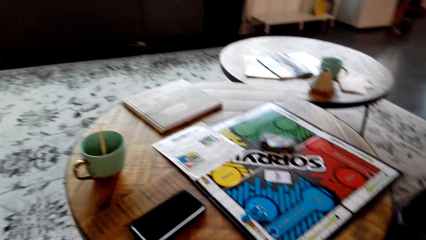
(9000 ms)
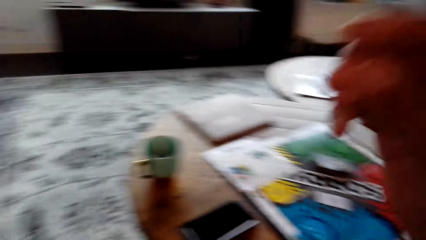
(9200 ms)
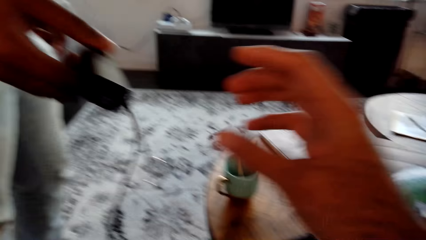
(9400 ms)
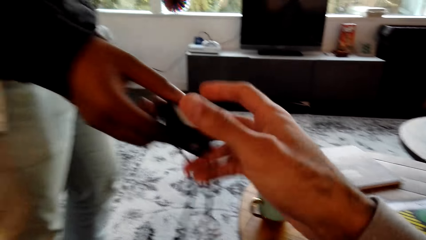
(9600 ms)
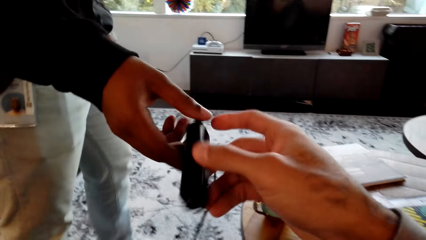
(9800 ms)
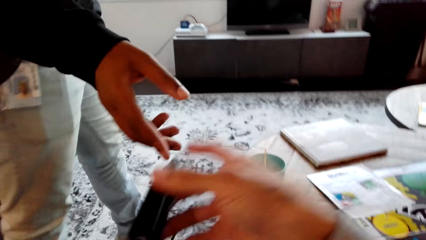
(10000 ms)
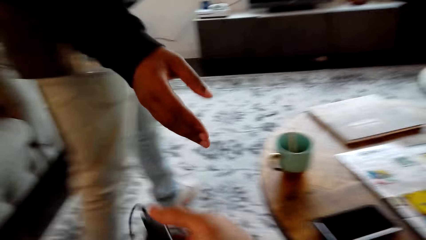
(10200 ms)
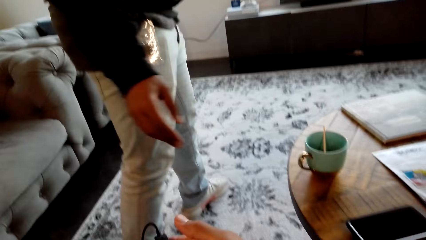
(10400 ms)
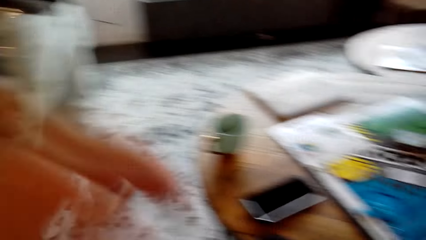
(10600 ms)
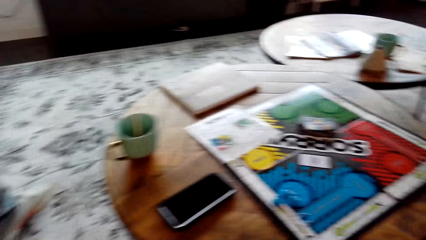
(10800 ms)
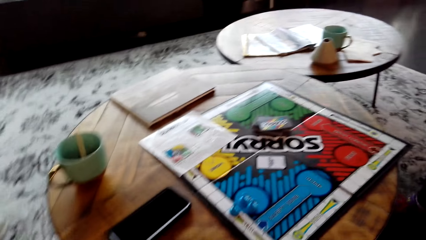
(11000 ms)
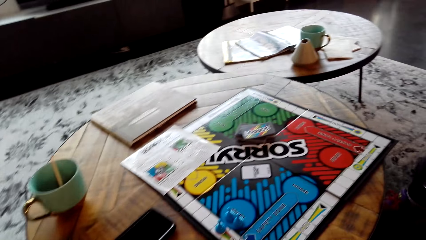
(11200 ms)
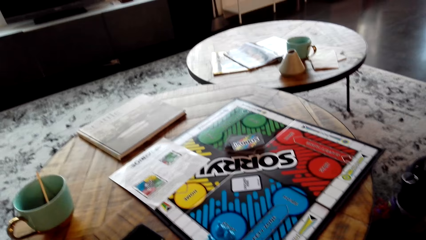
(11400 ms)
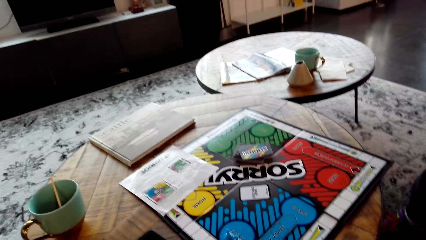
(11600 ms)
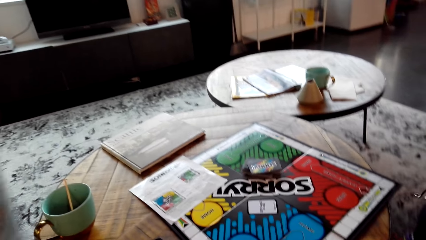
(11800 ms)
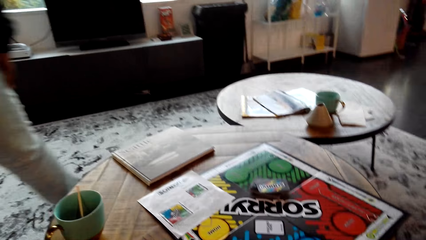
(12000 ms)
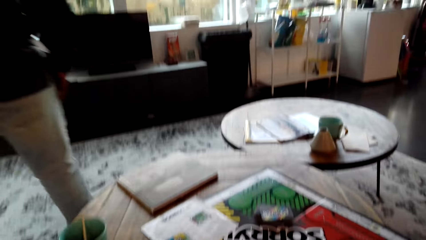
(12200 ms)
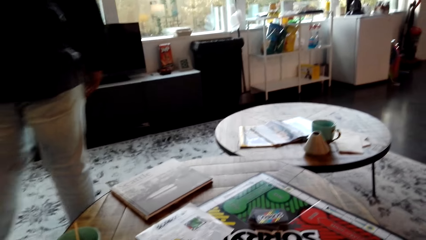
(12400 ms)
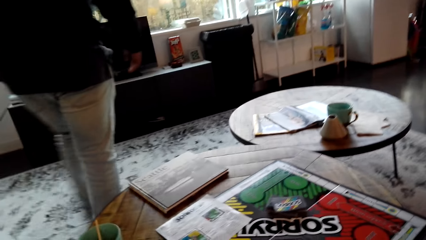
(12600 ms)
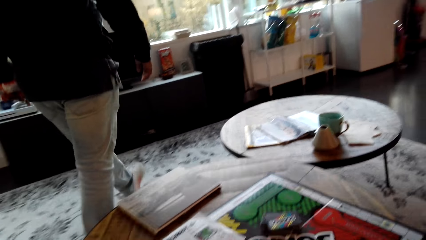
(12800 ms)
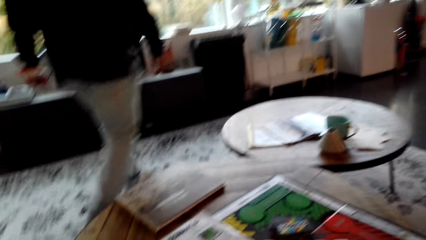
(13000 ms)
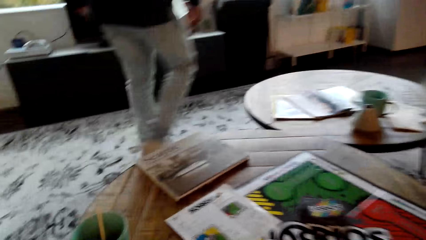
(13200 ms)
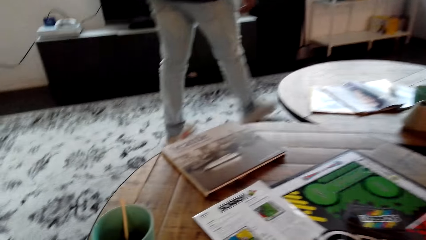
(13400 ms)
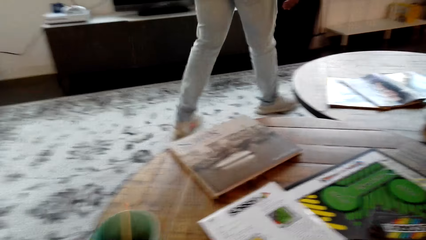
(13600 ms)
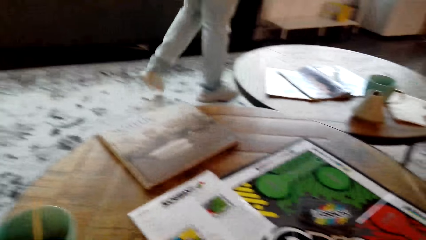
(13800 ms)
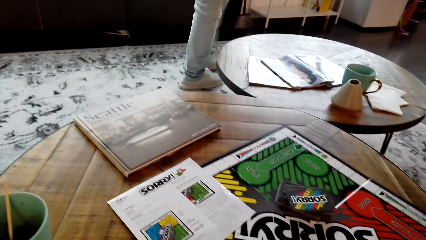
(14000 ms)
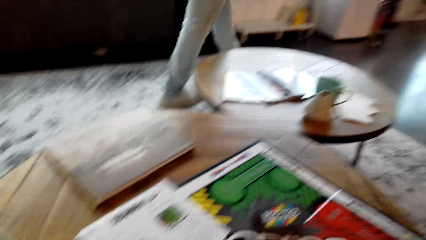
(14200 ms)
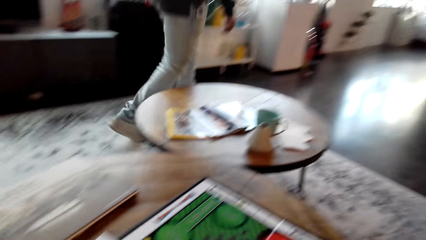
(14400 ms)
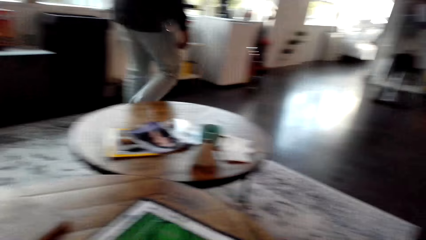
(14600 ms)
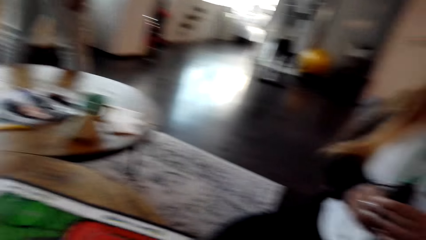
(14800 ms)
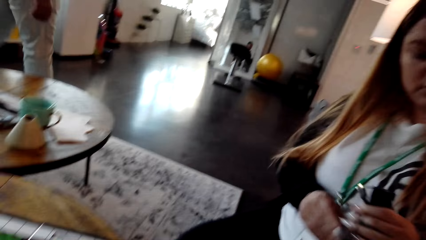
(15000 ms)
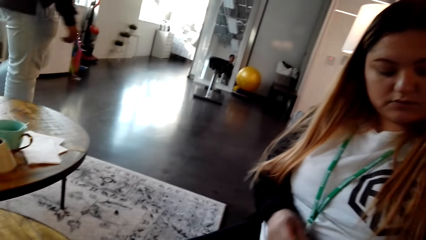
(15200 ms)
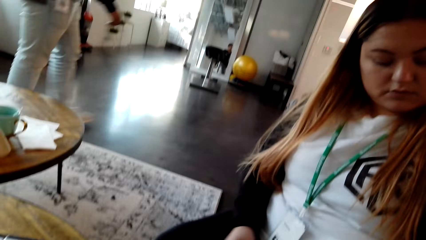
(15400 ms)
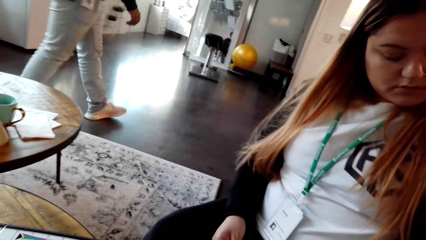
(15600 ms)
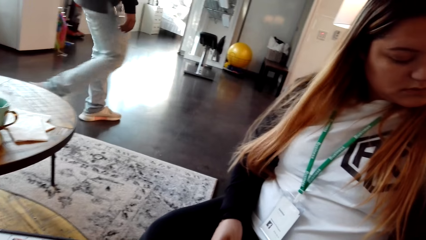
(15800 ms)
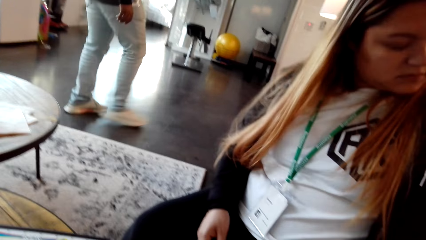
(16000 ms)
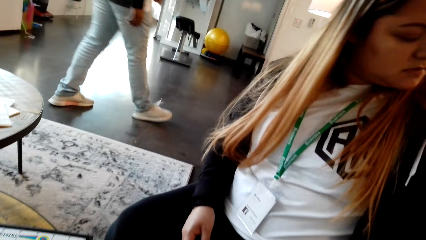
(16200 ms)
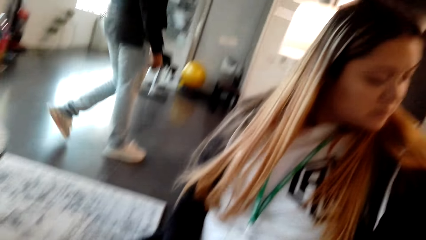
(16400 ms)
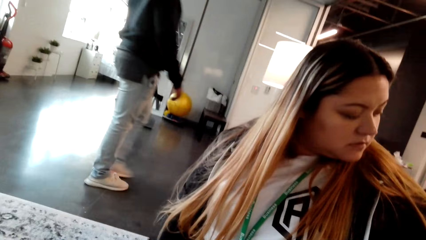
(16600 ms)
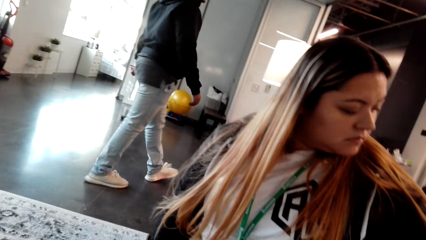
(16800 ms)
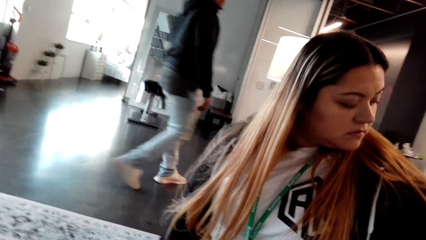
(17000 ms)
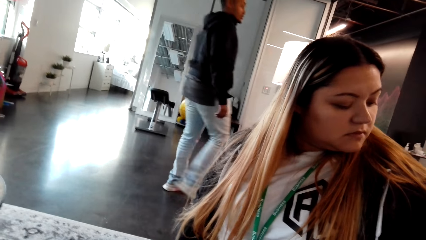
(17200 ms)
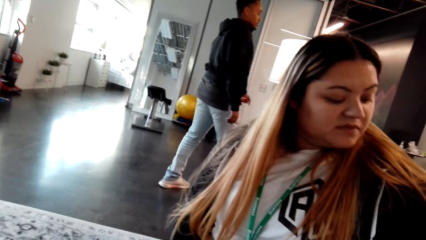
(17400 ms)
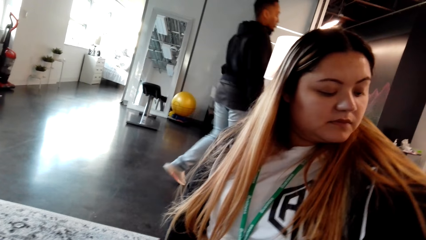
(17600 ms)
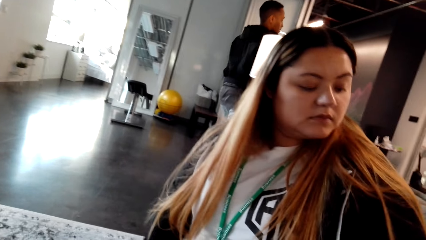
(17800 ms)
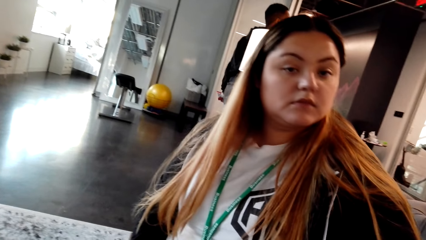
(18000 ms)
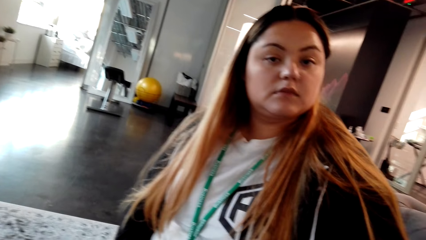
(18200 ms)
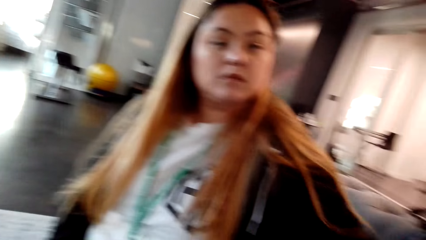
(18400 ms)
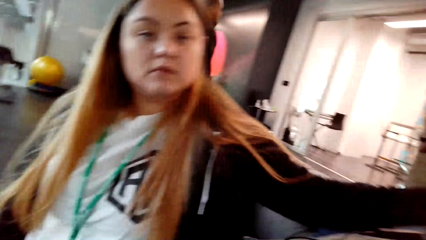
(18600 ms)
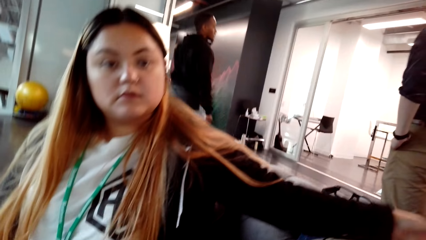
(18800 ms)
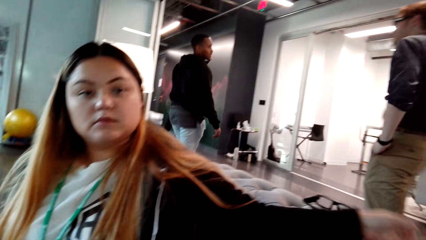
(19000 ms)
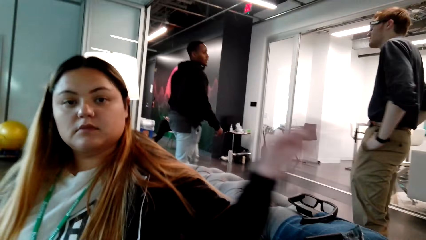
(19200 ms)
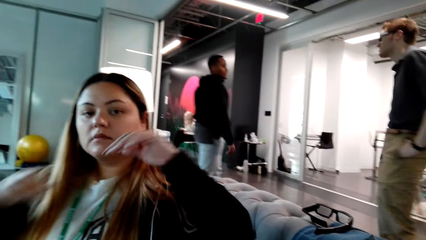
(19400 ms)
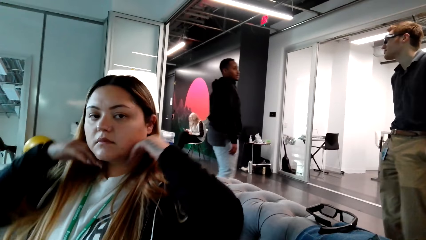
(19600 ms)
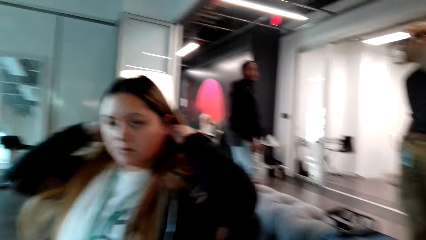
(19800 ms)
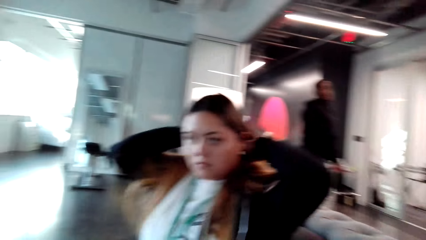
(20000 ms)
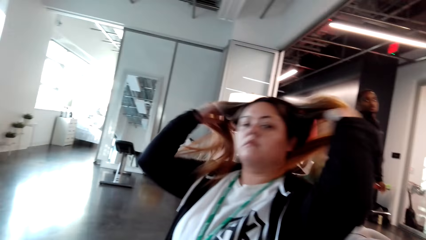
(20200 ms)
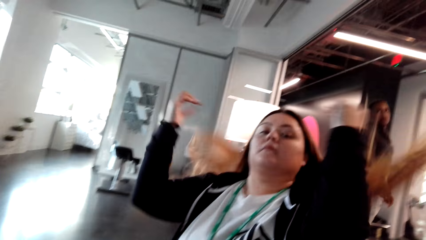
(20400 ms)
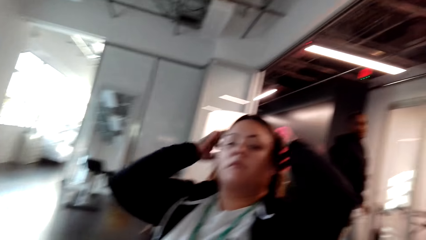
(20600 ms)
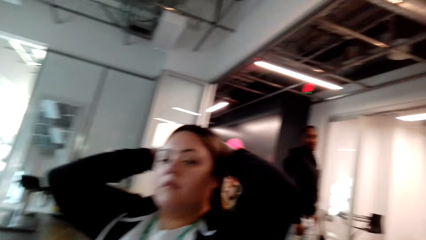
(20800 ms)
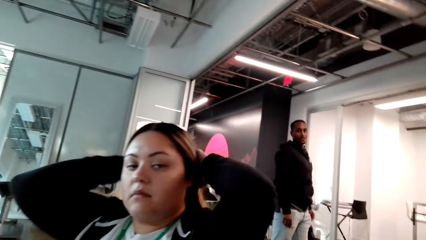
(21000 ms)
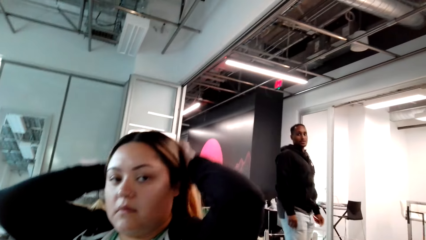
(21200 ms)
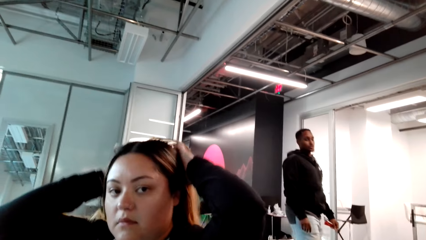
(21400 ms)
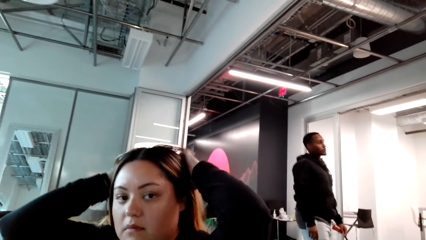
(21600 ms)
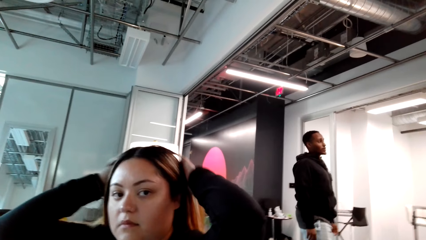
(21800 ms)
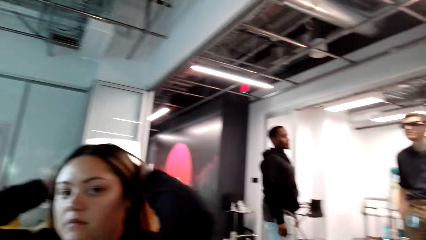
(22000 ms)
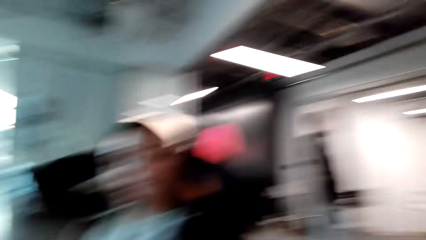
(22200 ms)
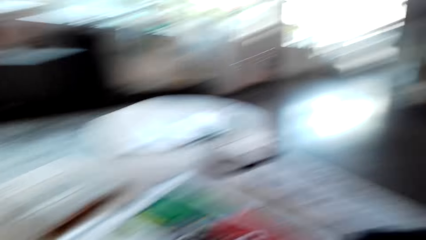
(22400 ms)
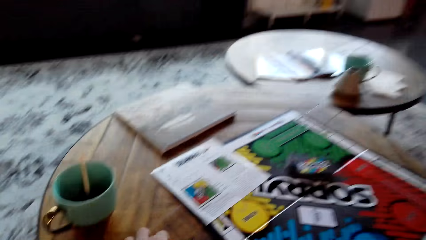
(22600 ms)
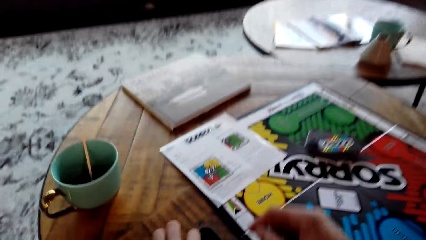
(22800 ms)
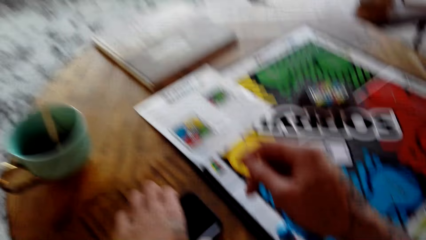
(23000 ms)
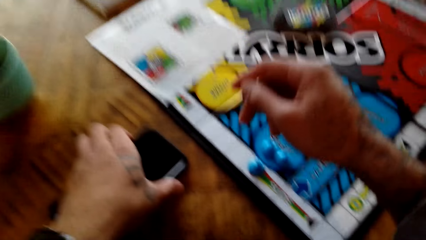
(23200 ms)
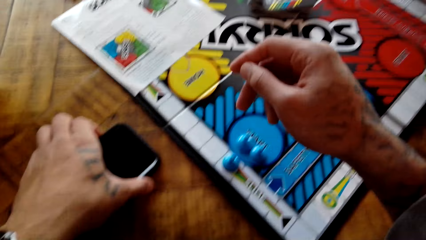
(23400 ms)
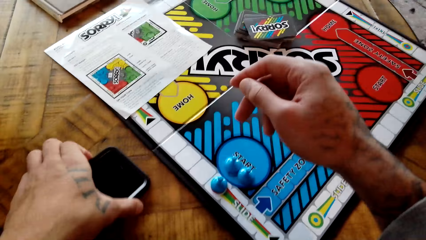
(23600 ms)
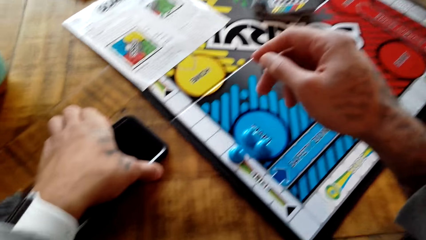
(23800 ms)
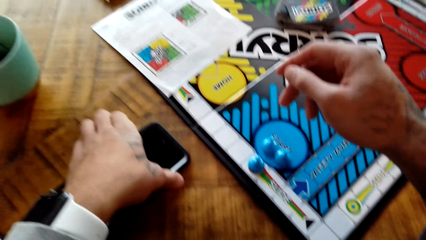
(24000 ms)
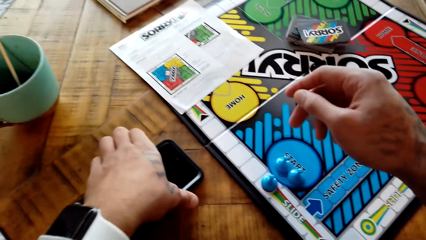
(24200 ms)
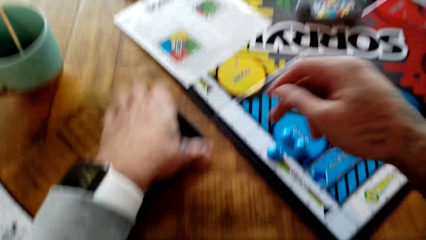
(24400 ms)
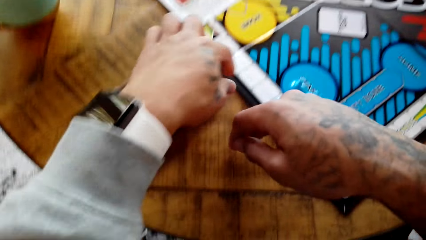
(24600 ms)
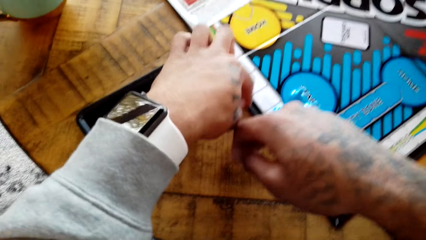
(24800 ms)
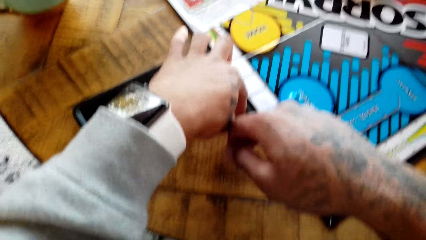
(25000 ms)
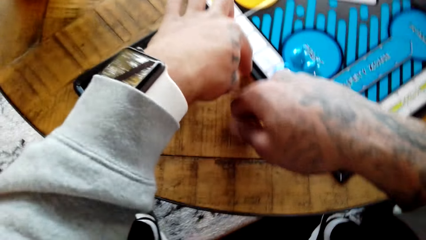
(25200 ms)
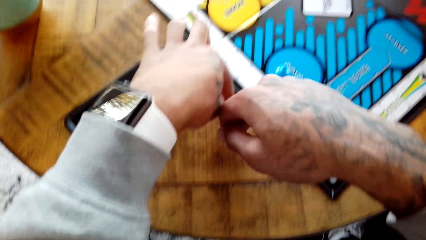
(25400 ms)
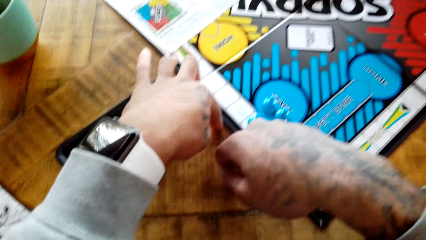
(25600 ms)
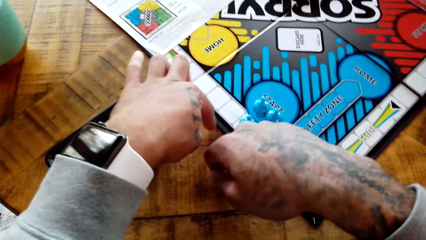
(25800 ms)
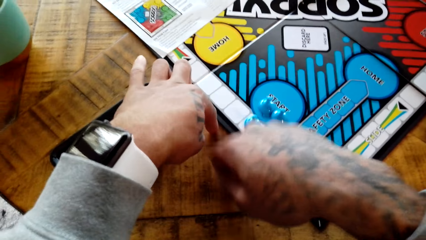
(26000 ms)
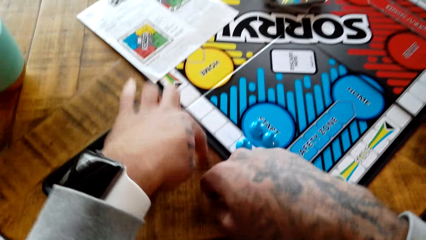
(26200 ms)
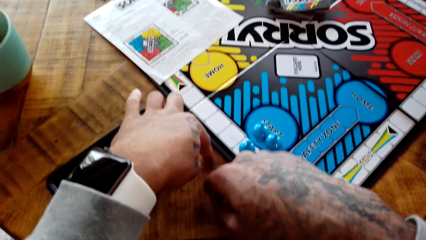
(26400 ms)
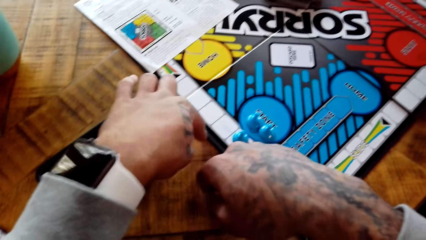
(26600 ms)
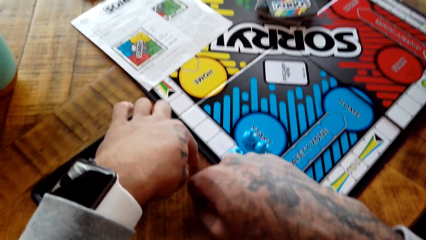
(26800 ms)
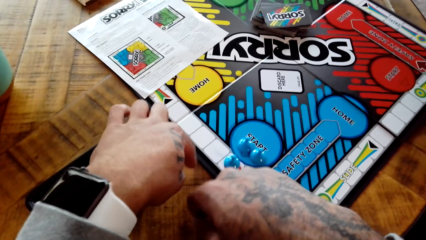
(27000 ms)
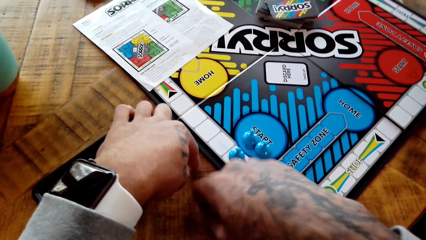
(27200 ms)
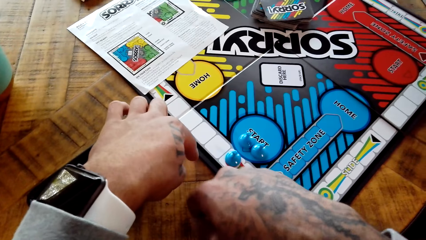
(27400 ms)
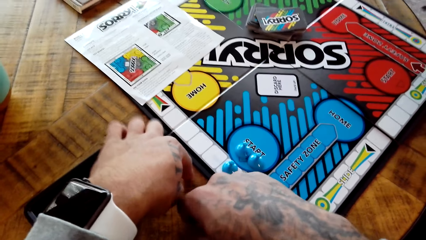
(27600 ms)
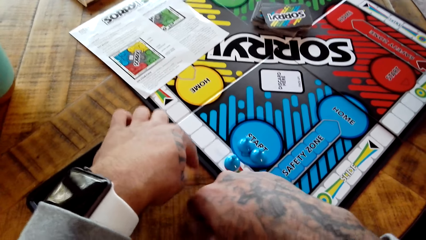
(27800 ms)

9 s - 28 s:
The camera wearer takes the device from a man. The man hands the camera wearer a receiver. The man walks away. The camera wearer hooks on the receiver. He looks at a lady. The lady straightens her hair. The camera wearer interacts with the lady. The lady flips her hair. Another man interacts with the camera wearer. The camera wearer touches his phone. He knocks the coffee table with his fingers rhythmically.
